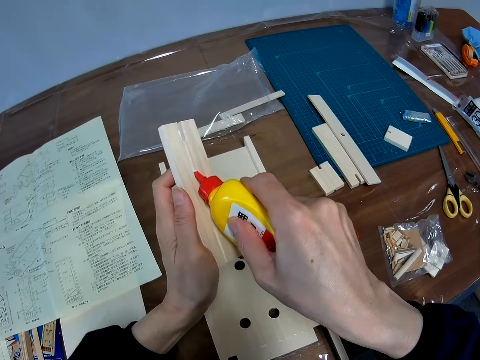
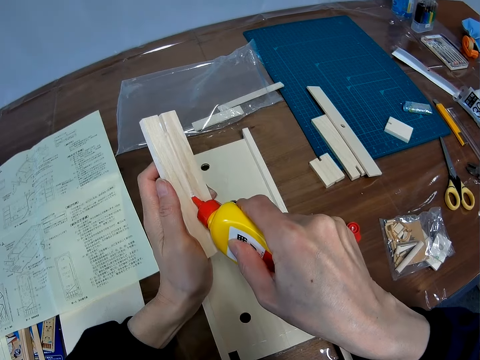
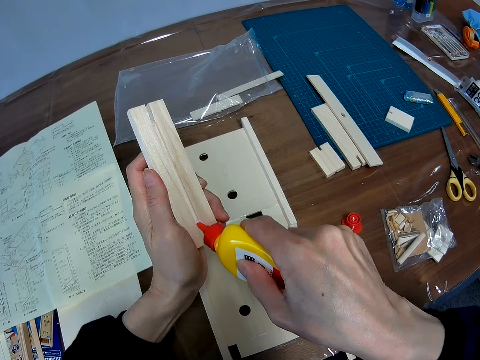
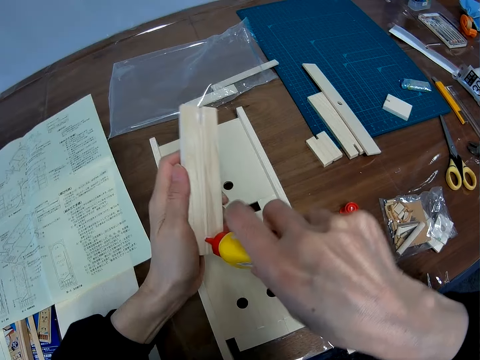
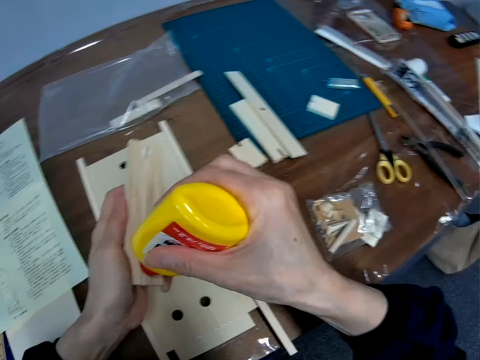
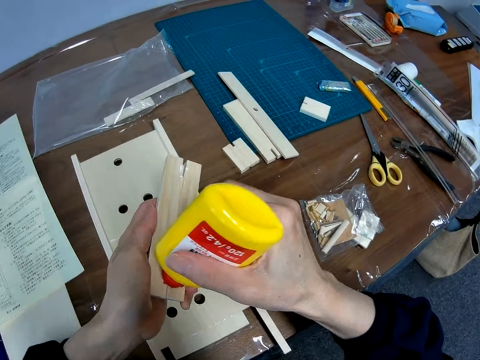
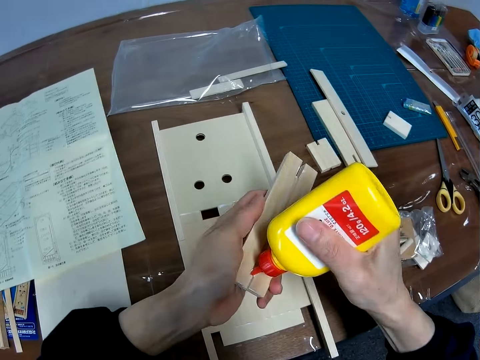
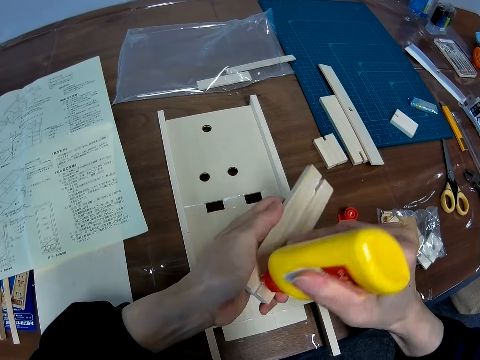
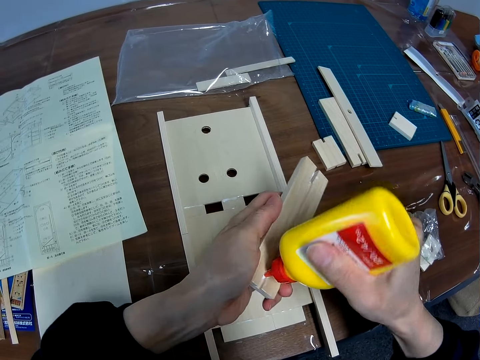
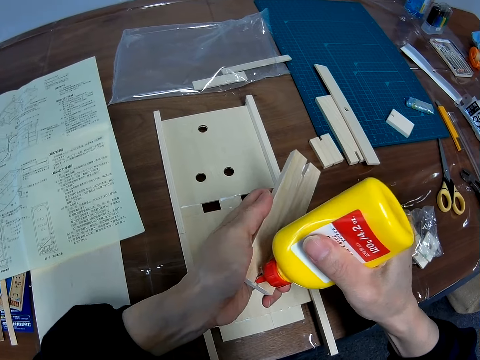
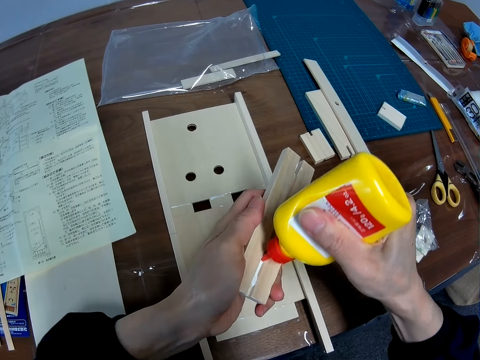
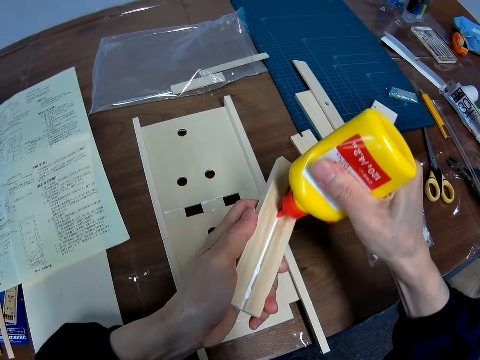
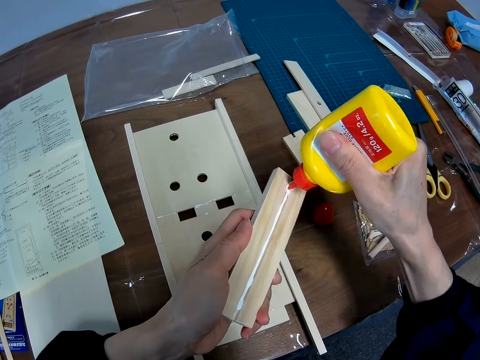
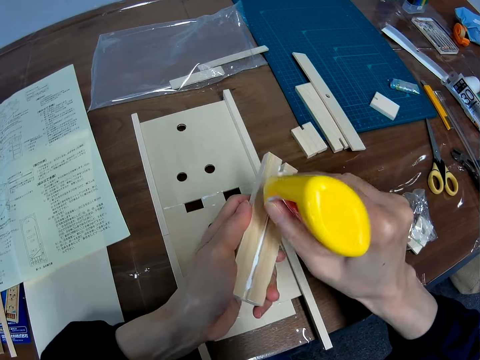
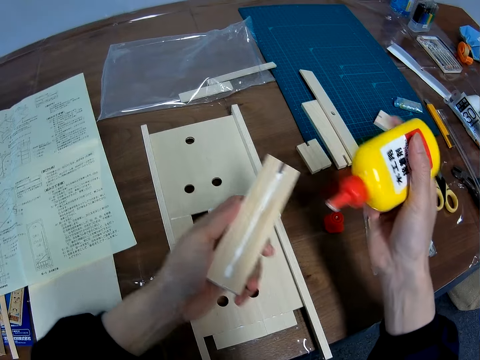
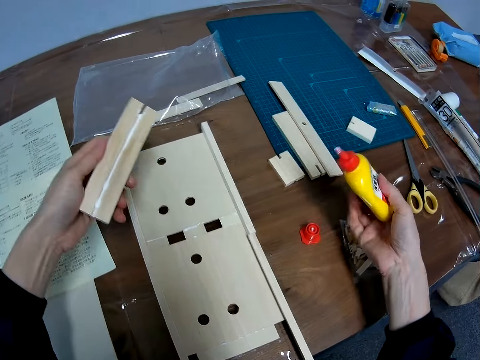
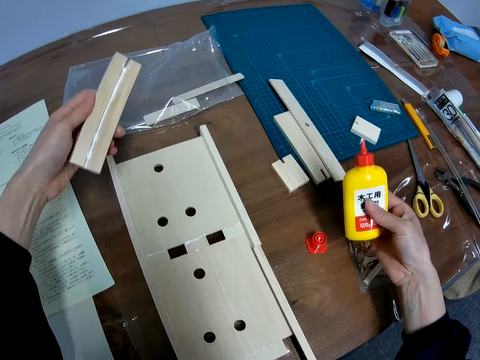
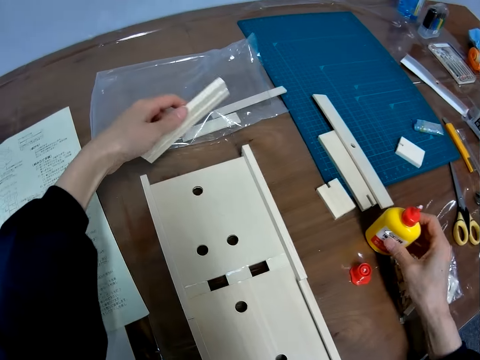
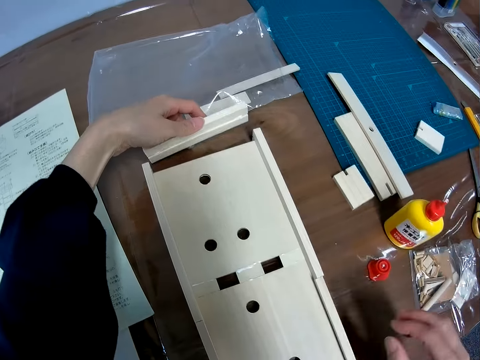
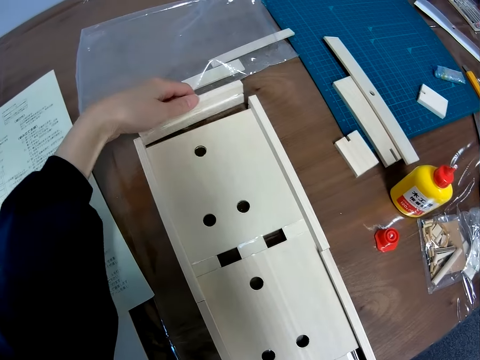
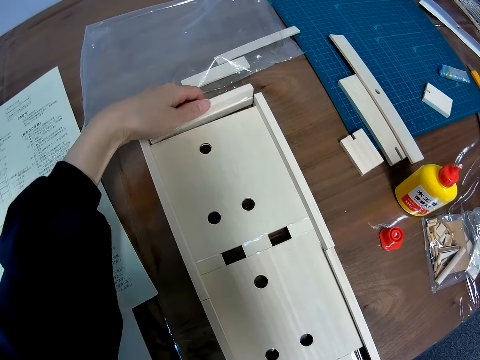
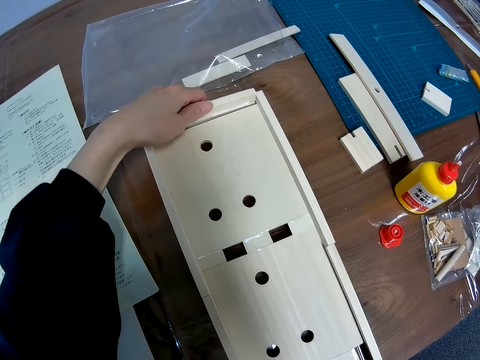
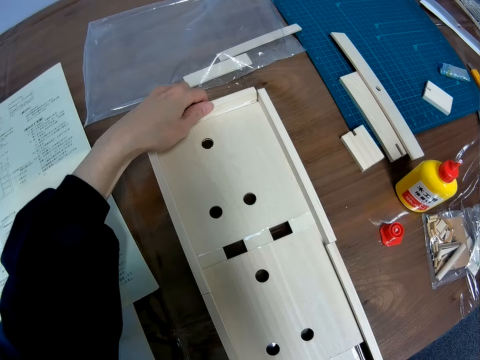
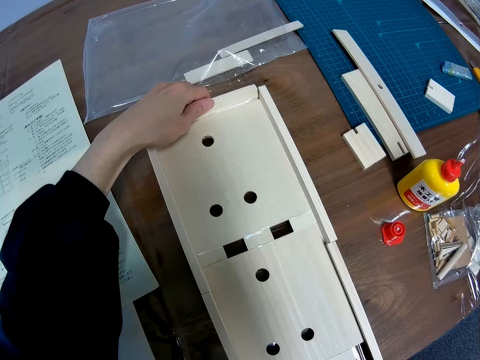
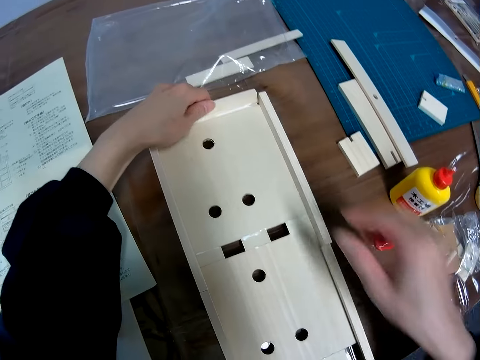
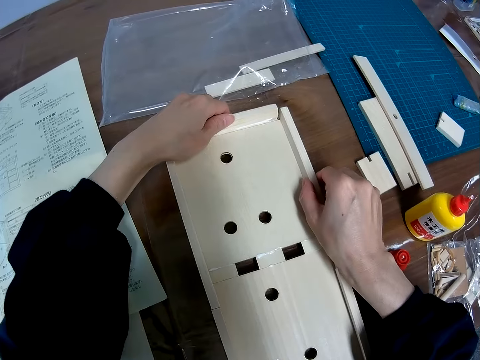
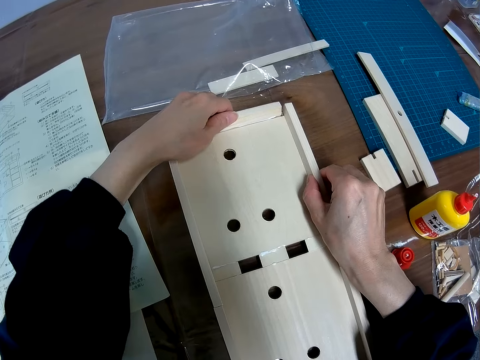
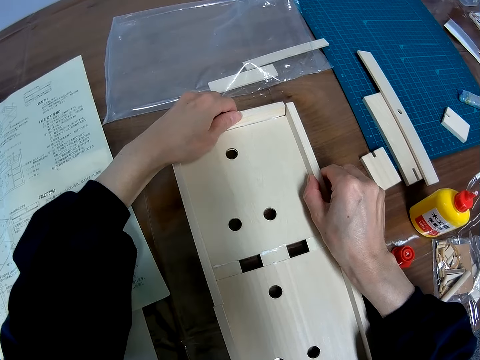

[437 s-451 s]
The camera wearer puts glue on the model piece. They put the wood glue bottle on the table. They join the first small board wood to the big board wood.

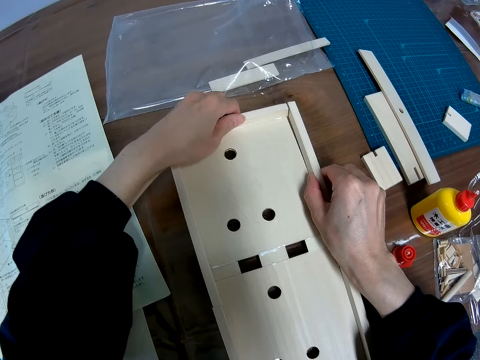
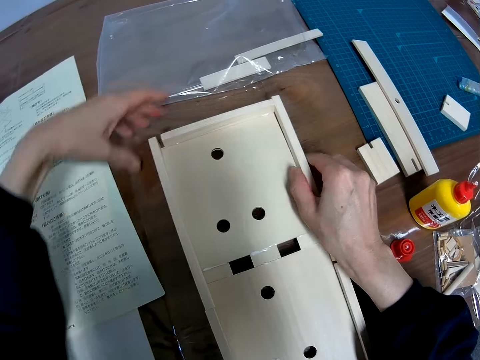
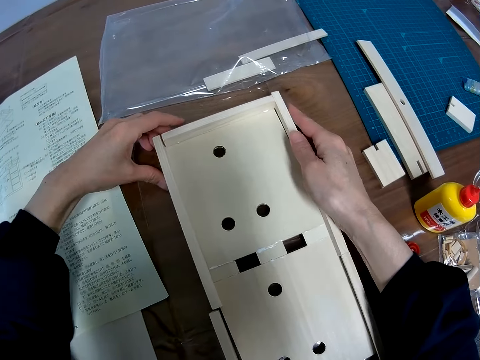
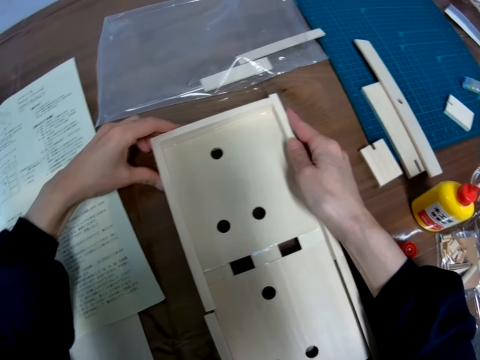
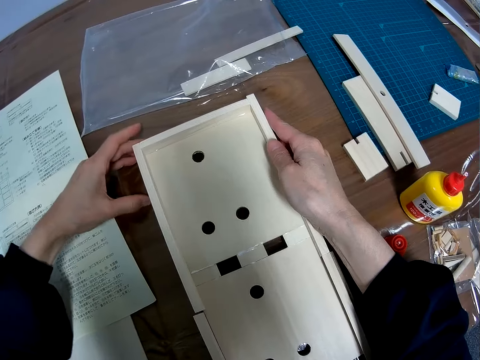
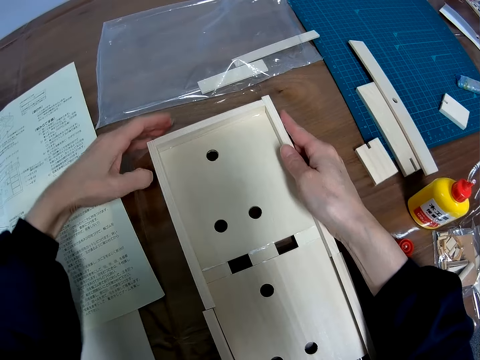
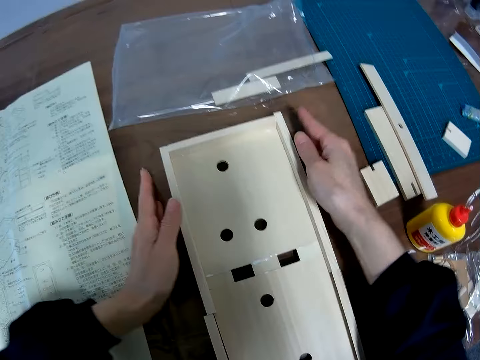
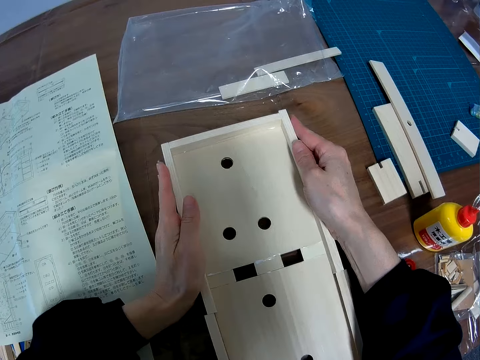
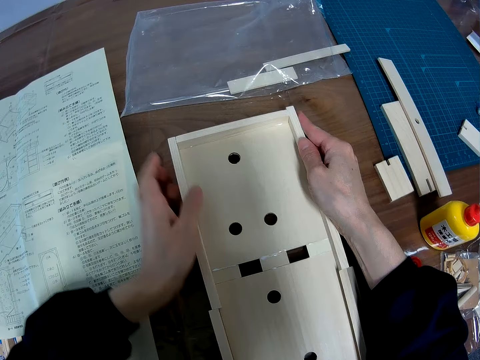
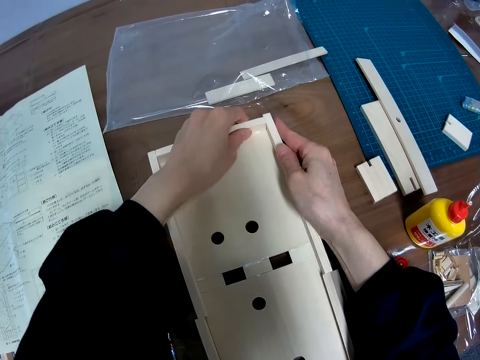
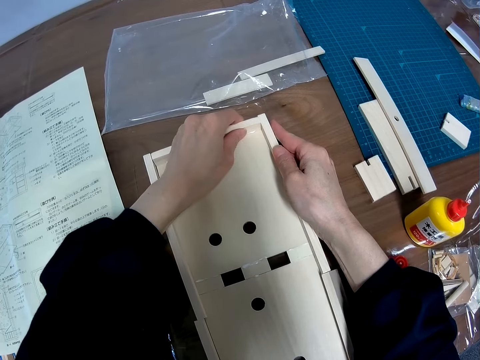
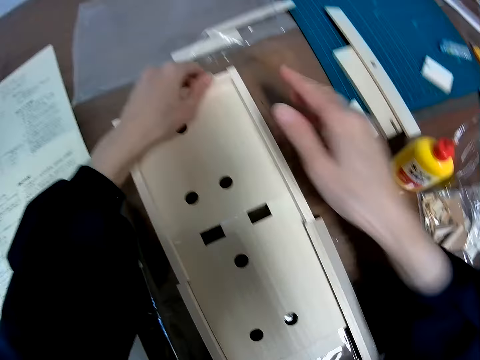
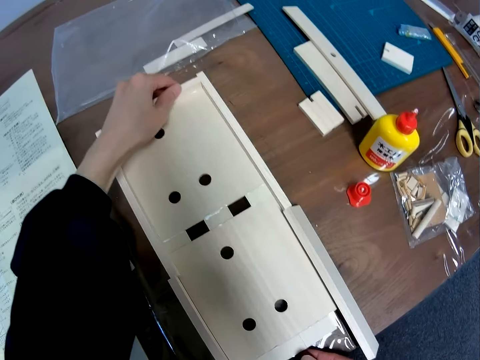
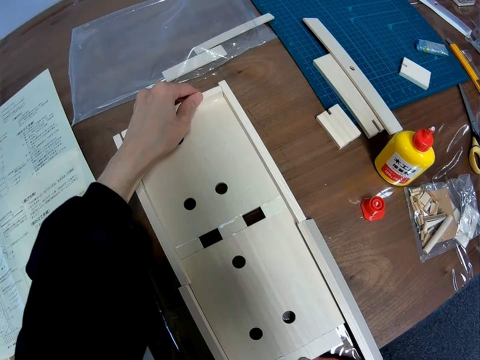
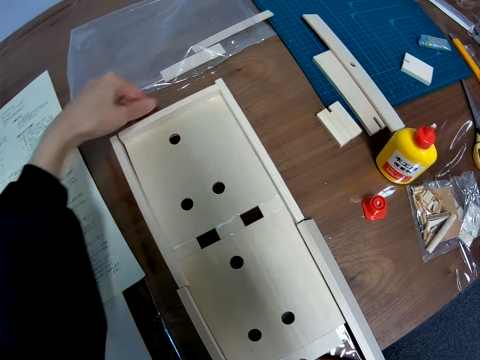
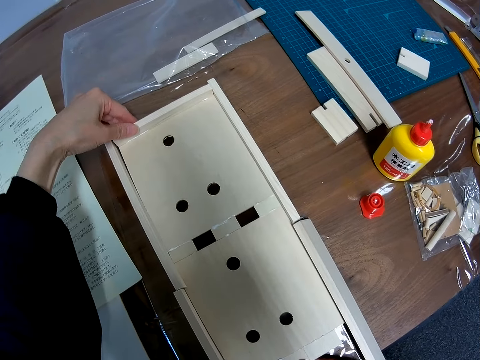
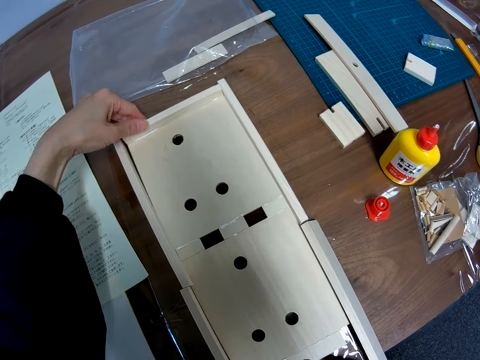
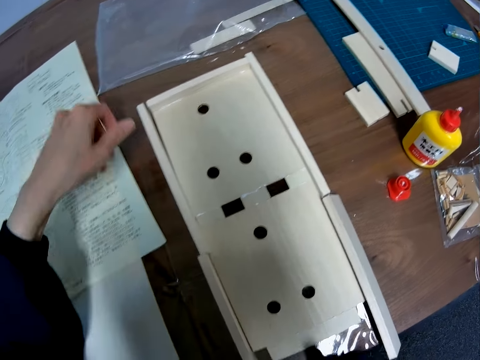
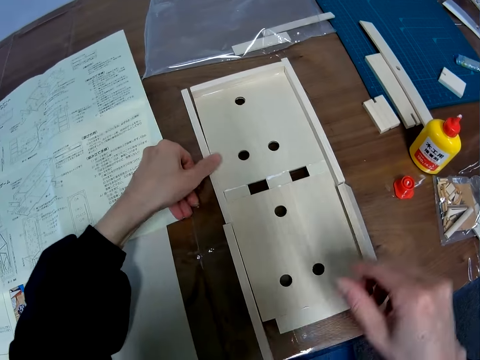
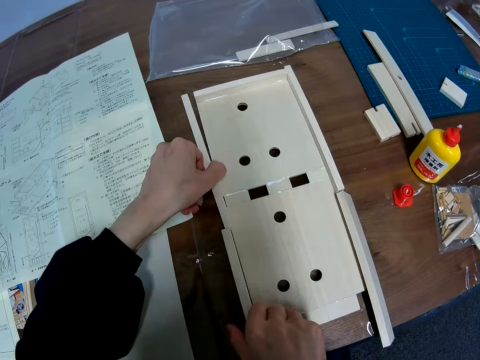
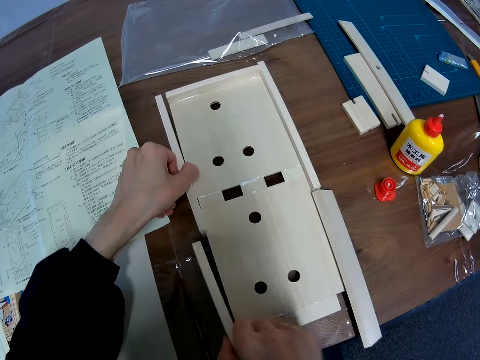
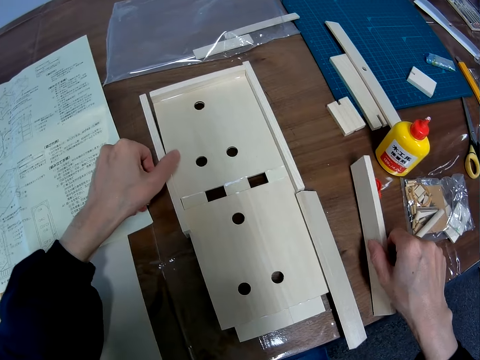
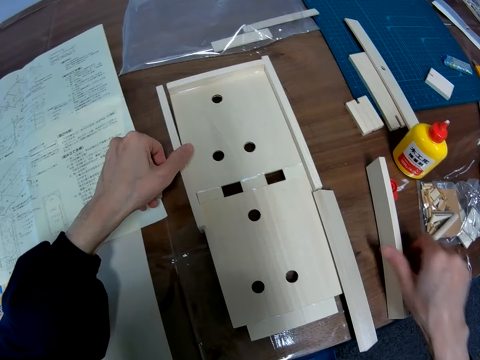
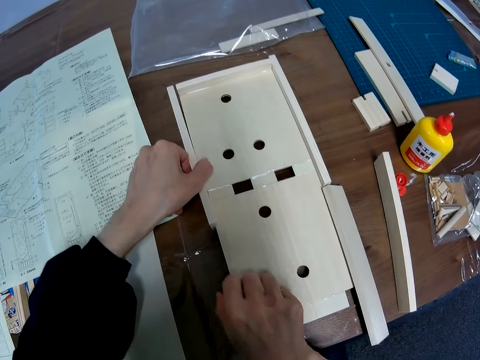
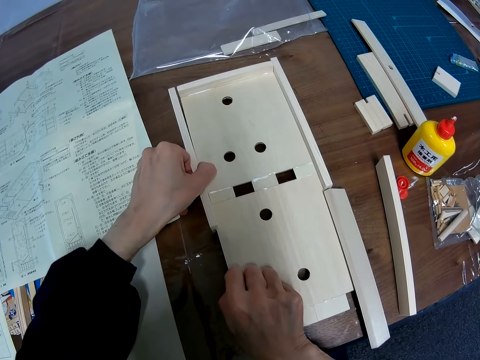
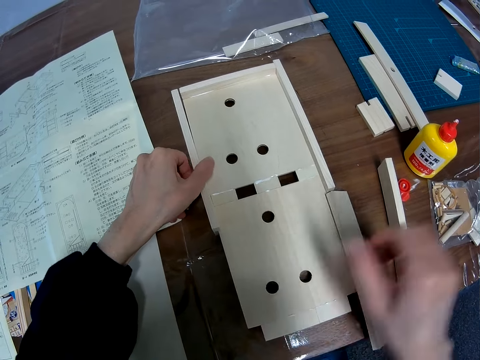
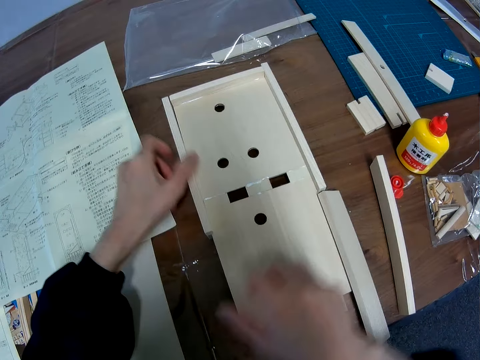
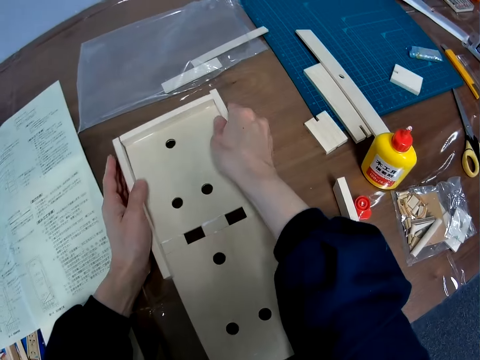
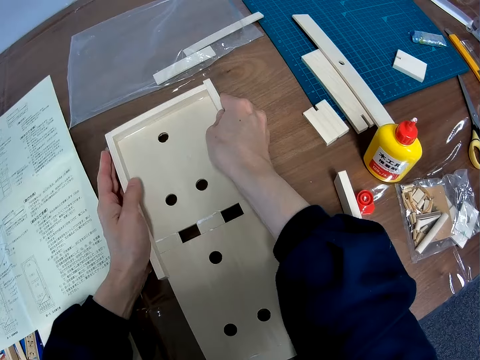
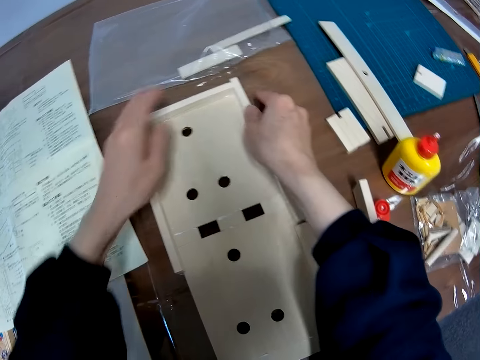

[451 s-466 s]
The camera wearer sets the first small board wood on the big board wood. He pushes the first, second, and third small board wood in place with his hands. He holds his face. He puts his hand on the model. He removes the sixth small wood from the big one. He touches the model piece. He puts the sixth wood on the table. He touches the first, second, and third small board woods with his hands.
